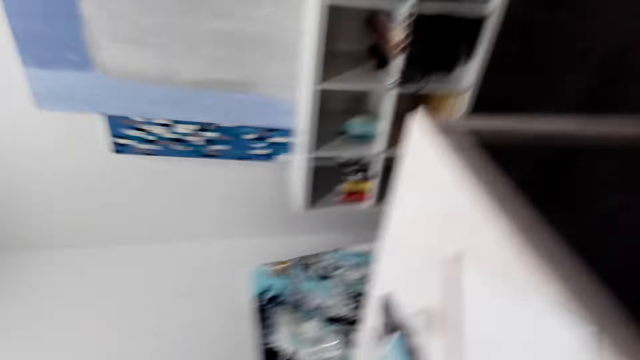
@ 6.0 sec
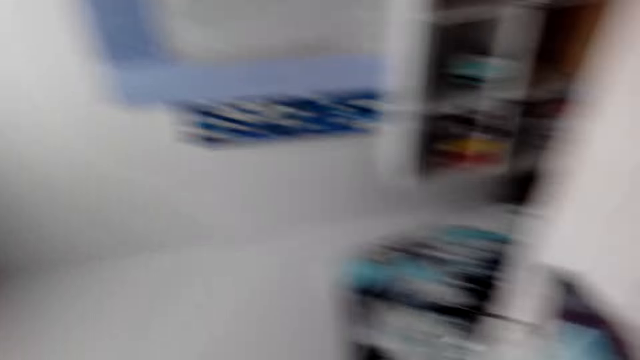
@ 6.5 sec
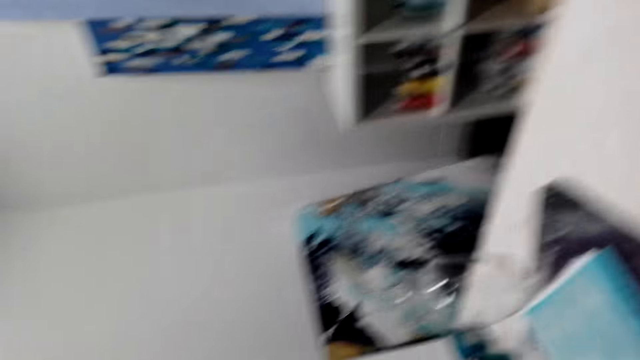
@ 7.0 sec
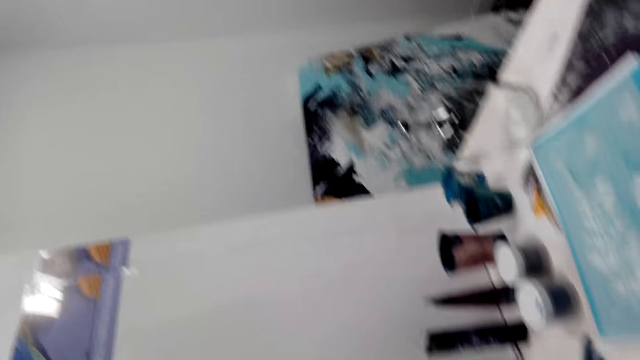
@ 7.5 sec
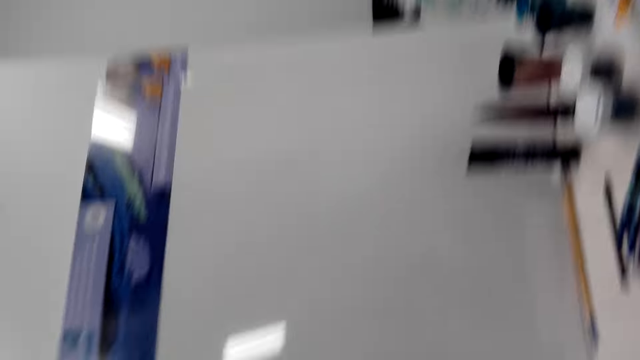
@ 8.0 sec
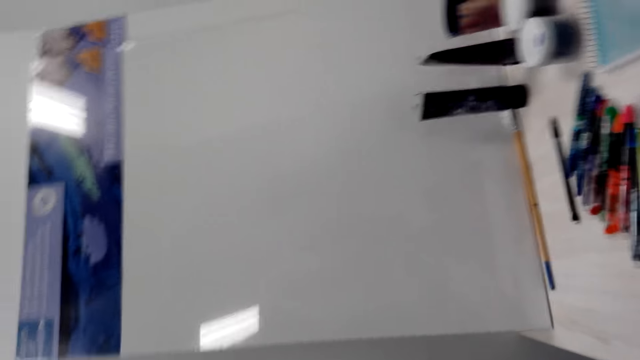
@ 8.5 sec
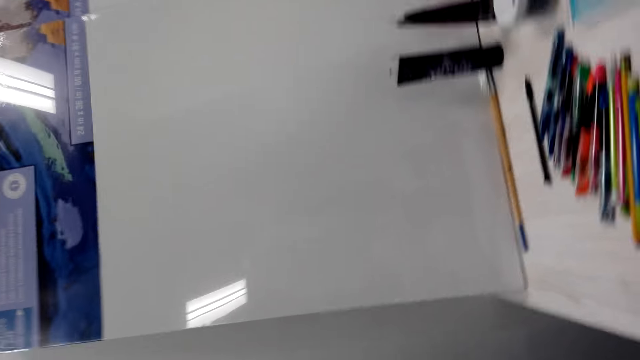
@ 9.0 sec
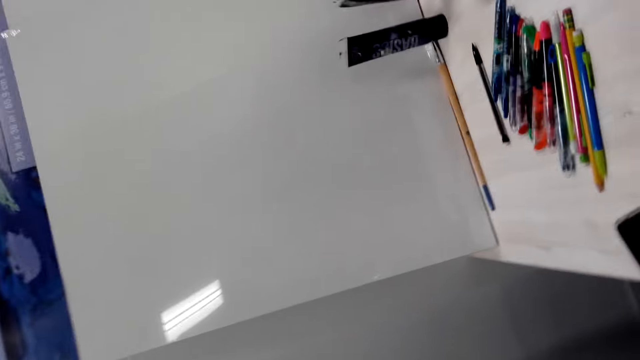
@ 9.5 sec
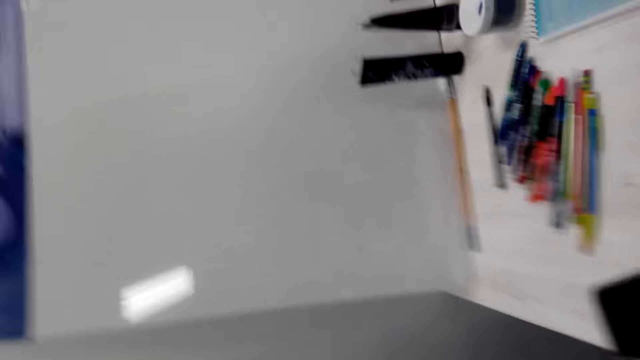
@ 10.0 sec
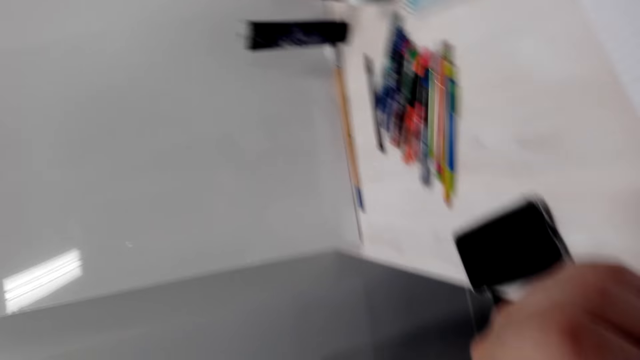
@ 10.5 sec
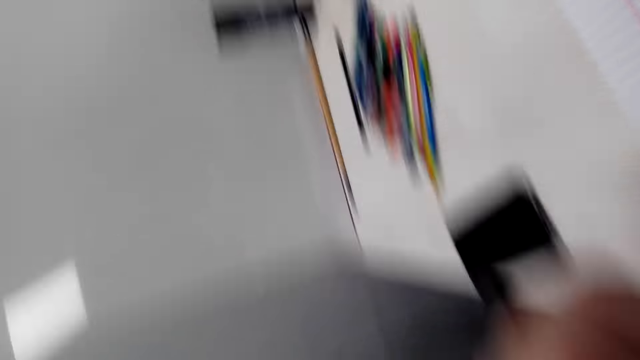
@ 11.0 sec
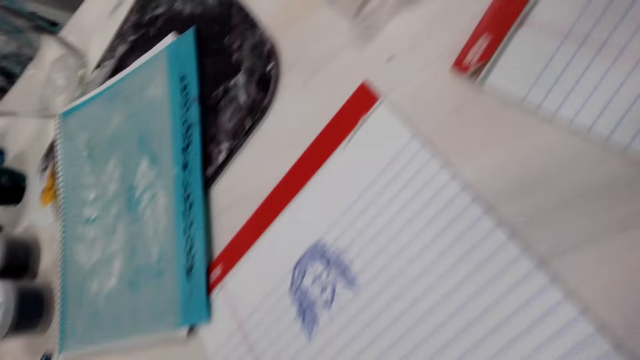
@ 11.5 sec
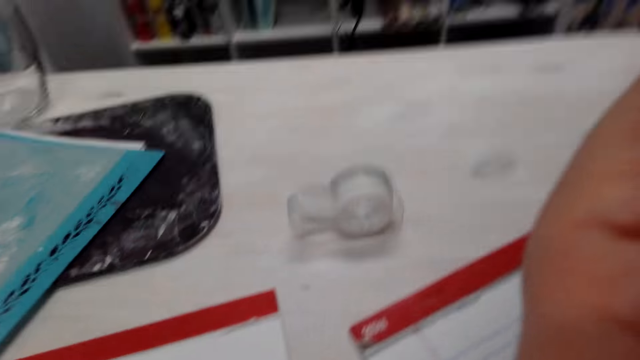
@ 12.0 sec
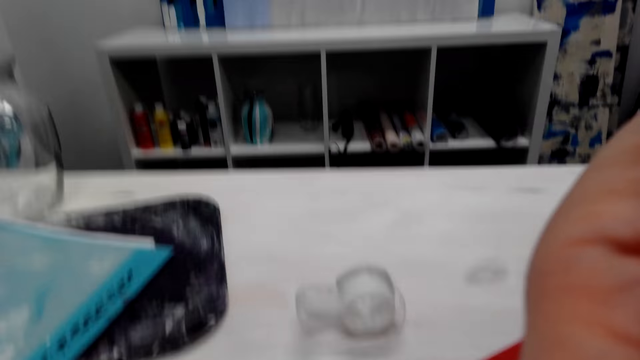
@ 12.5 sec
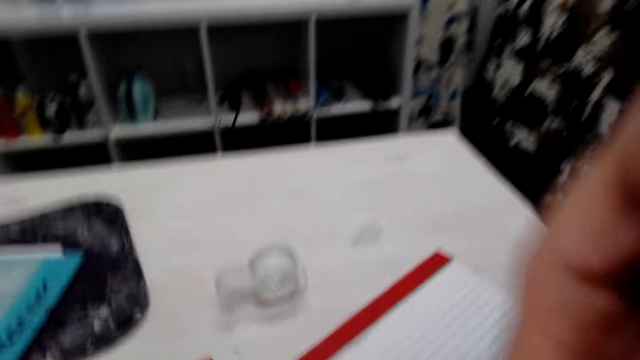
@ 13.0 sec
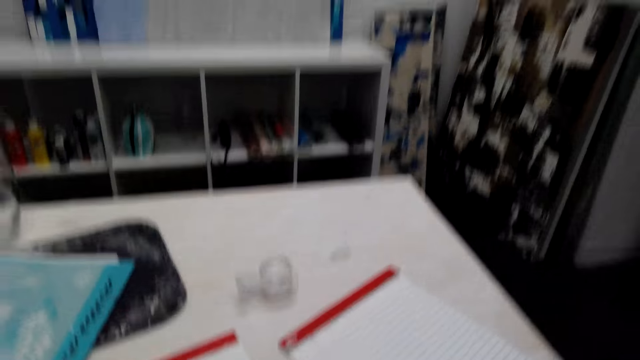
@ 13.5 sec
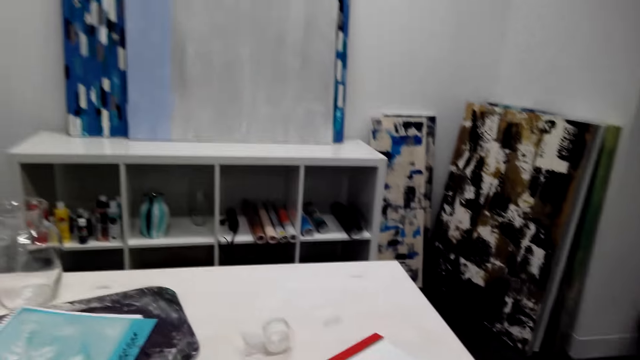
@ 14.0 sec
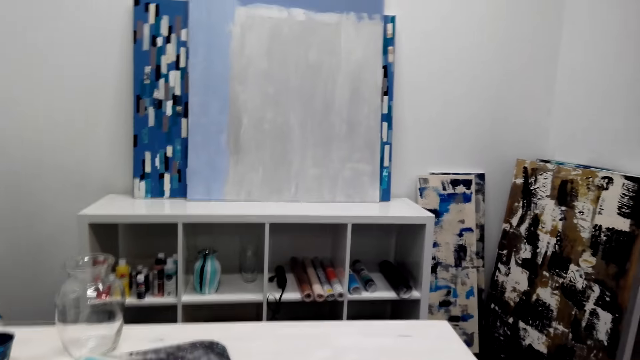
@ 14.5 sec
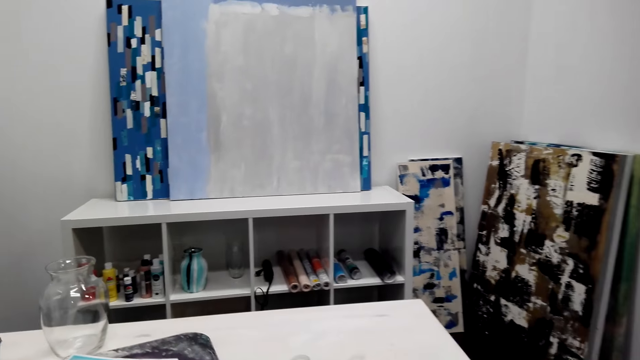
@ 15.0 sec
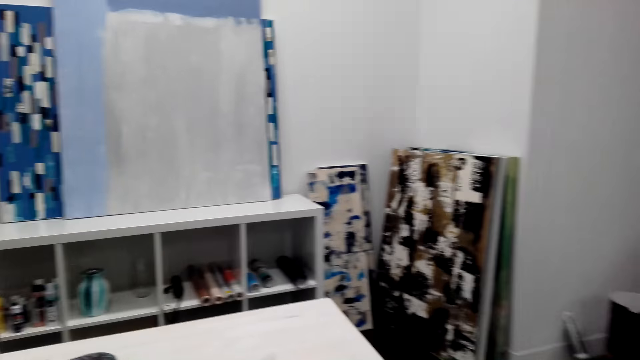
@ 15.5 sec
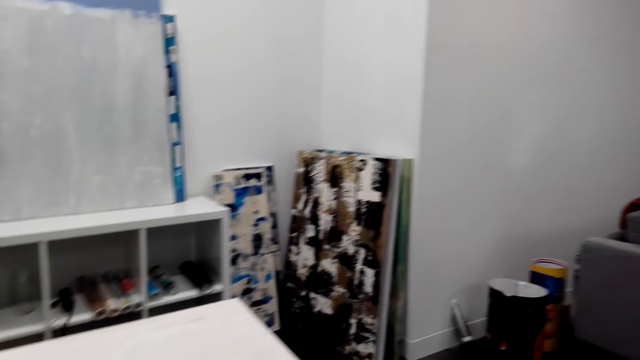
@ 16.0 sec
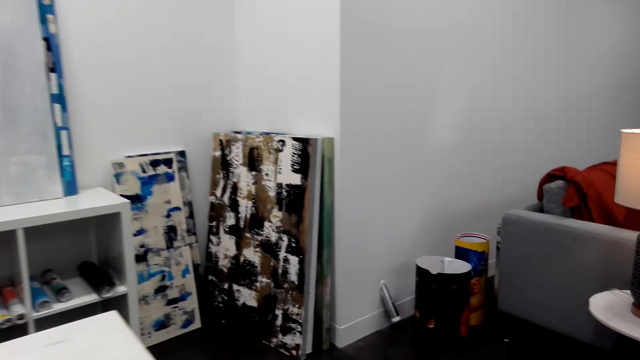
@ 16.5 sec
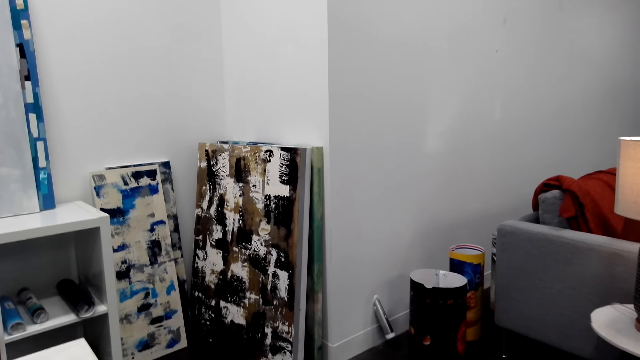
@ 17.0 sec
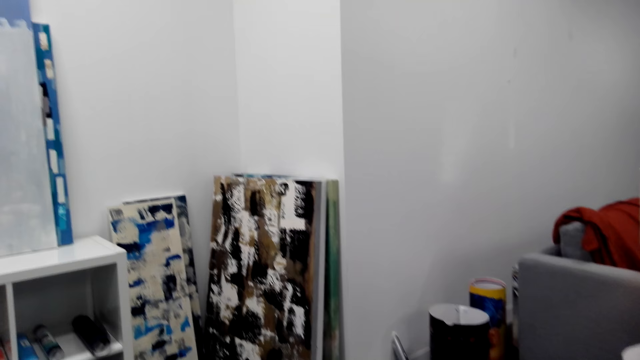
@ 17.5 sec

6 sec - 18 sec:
The camera wearer adjusts the camera.

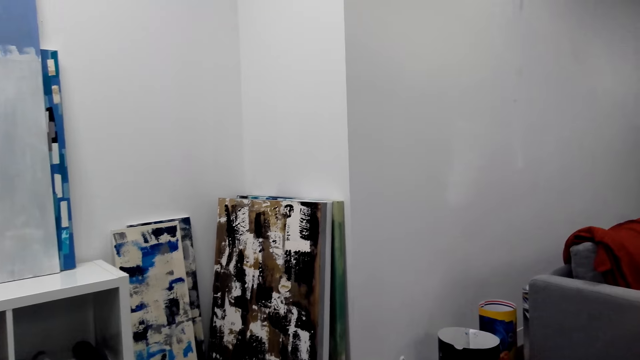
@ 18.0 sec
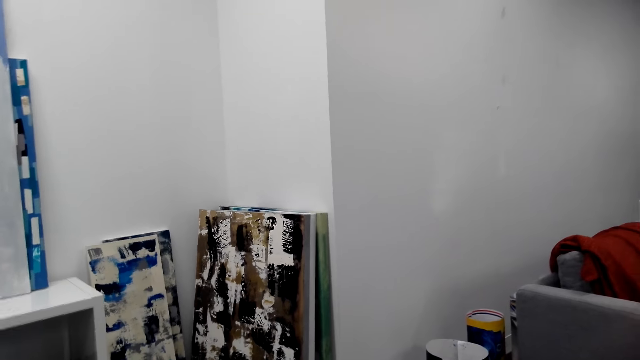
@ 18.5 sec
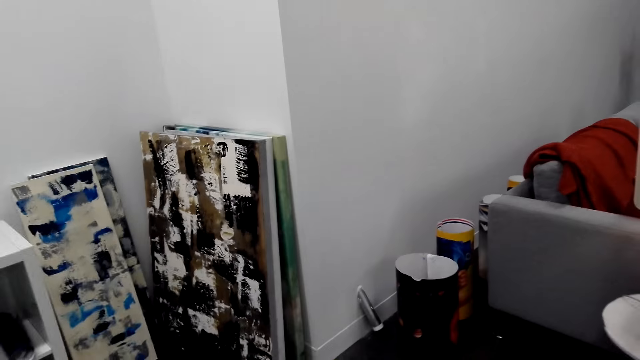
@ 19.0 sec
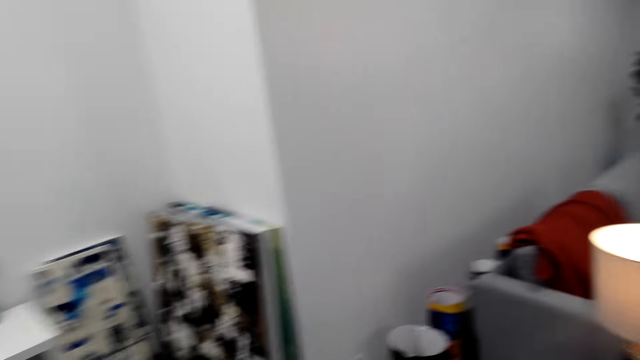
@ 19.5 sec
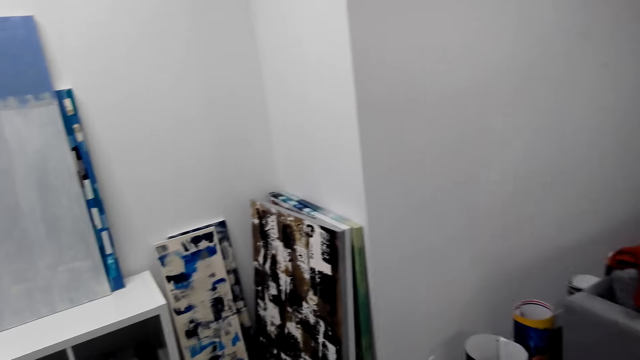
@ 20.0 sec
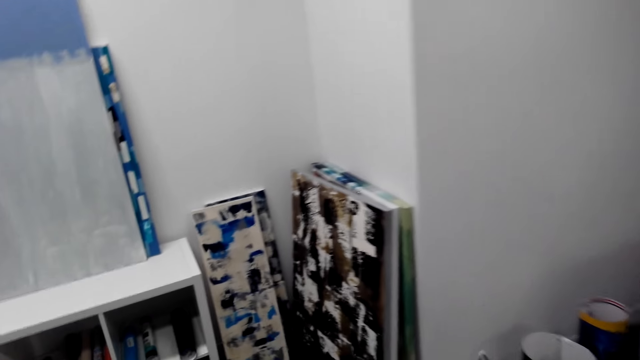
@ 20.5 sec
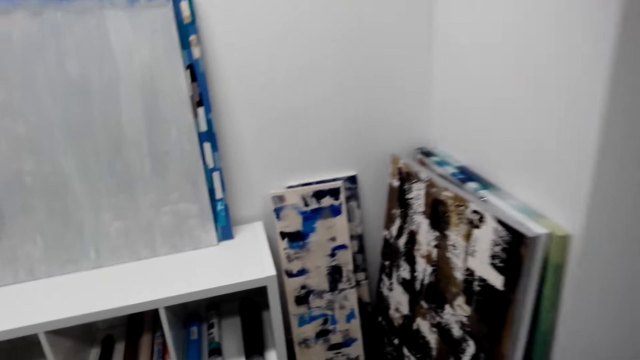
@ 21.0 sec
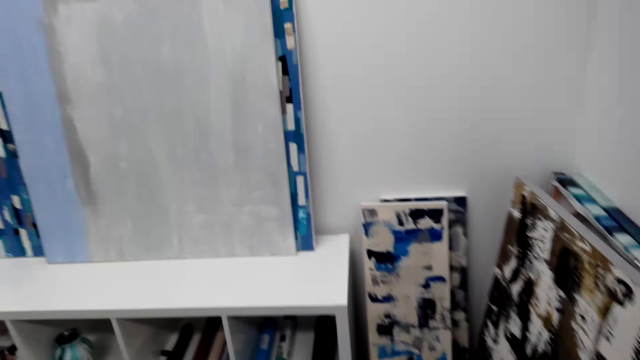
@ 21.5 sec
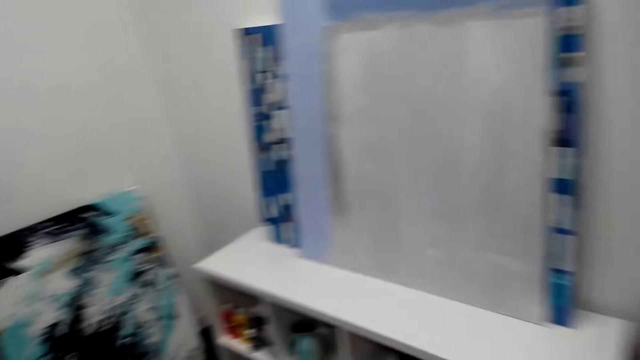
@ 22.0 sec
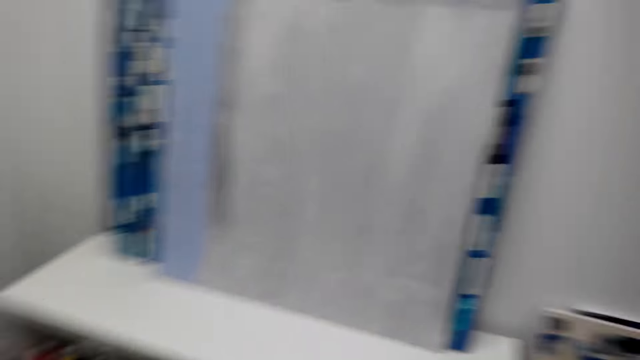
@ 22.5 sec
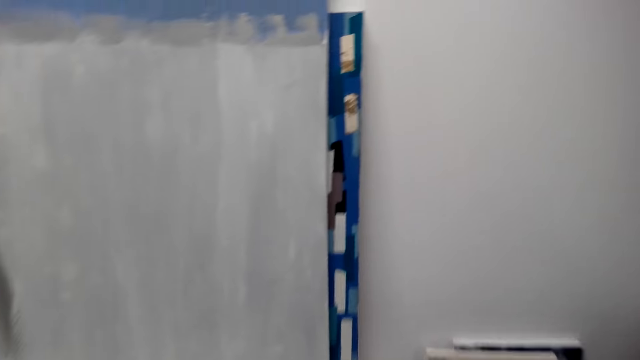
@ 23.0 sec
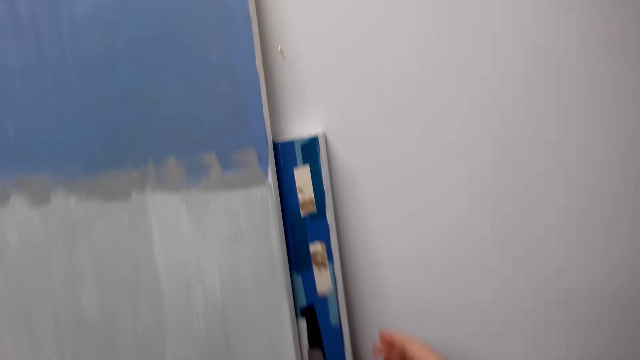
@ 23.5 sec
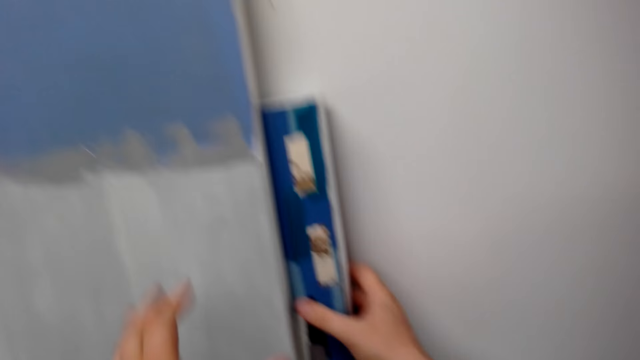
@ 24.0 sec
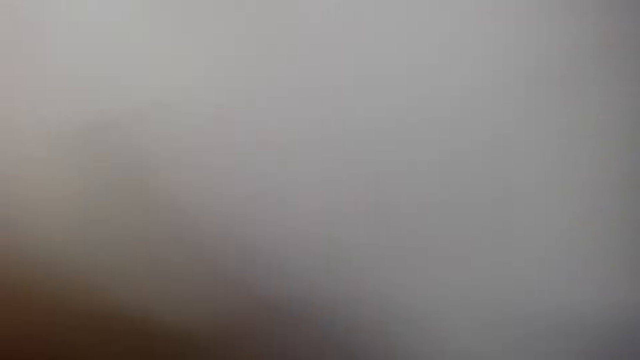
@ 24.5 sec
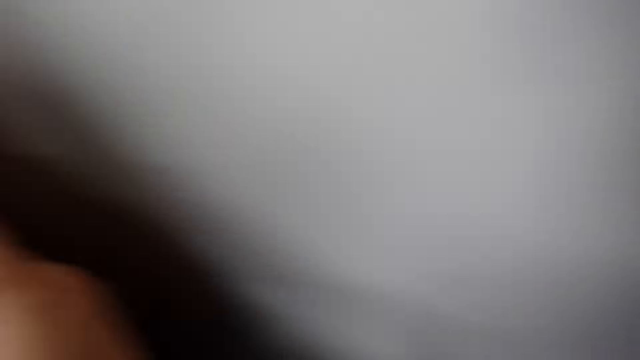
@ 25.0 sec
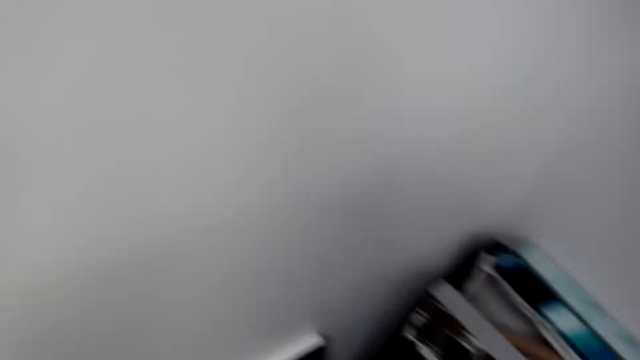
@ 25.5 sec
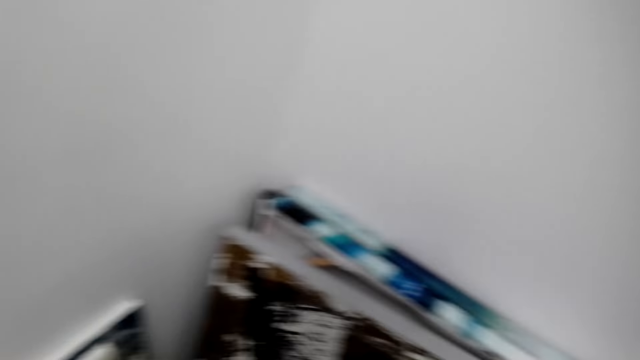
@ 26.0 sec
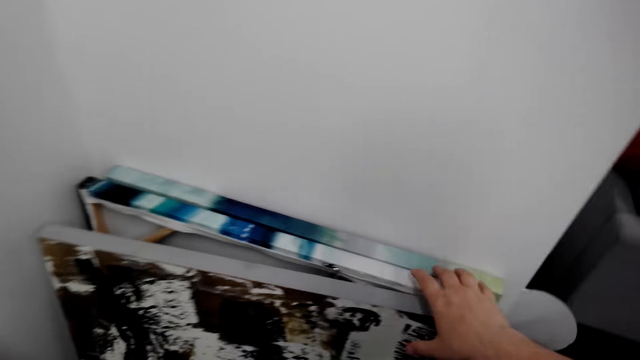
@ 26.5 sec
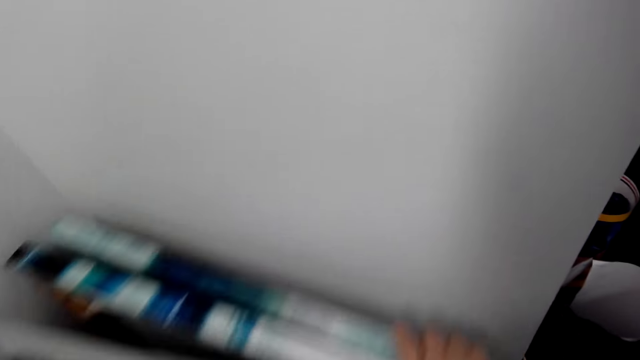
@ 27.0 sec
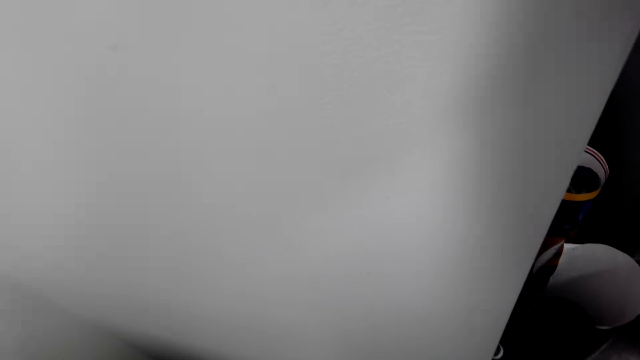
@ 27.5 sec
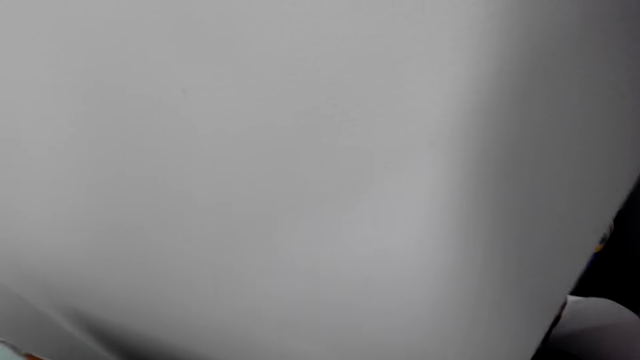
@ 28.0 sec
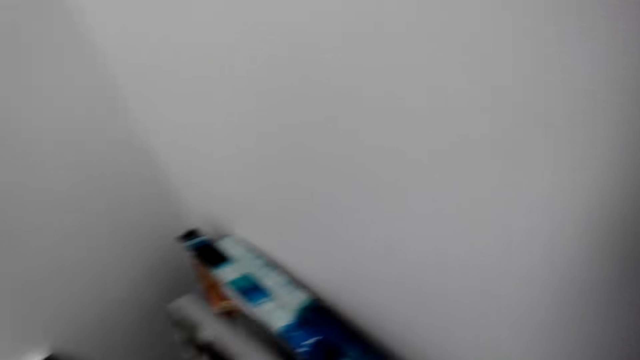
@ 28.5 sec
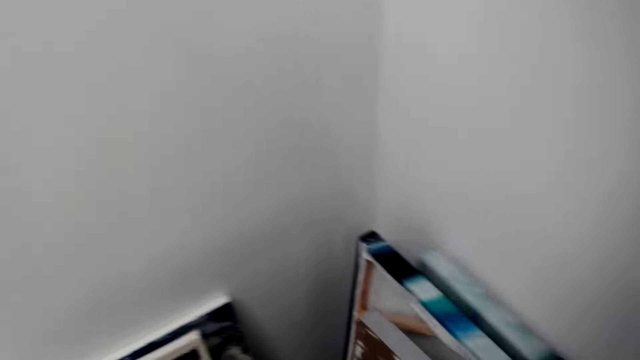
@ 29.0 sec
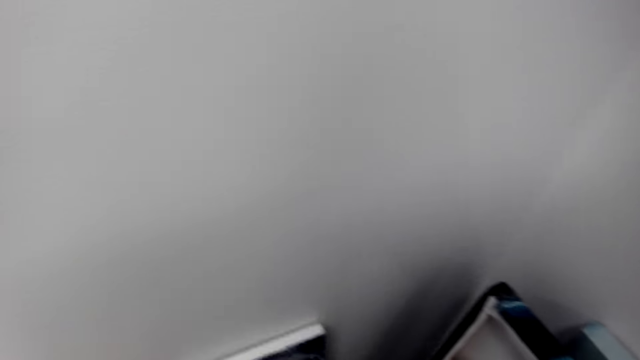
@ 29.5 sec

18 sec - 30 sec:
The camera wearer touches the wallpaper frame. They touch the picture portraits. They move the wallpaper frames.
